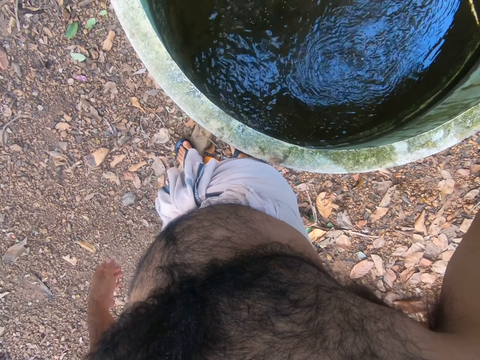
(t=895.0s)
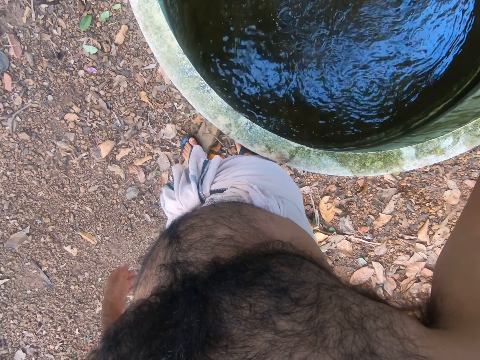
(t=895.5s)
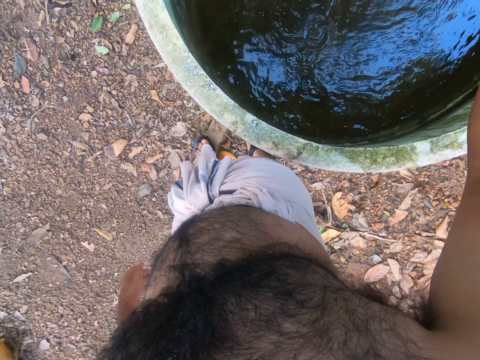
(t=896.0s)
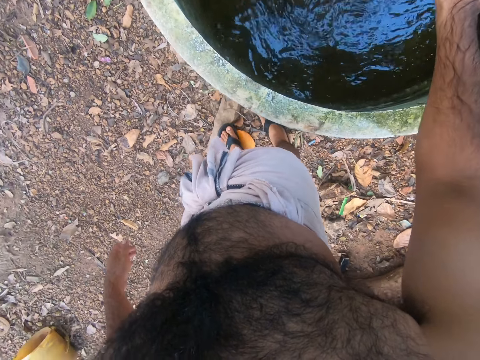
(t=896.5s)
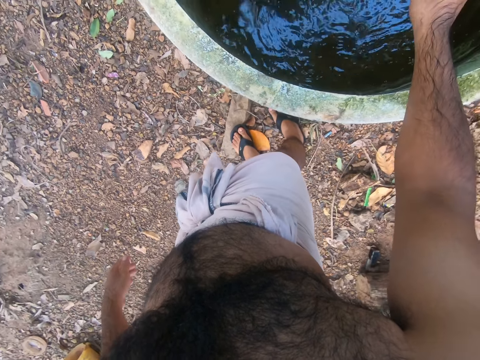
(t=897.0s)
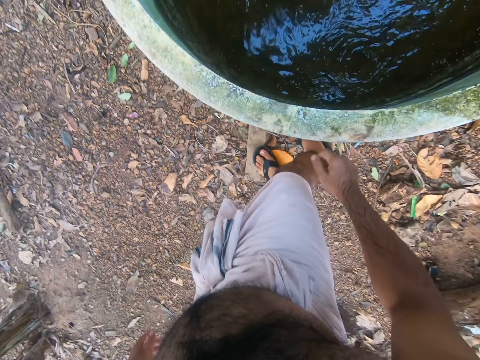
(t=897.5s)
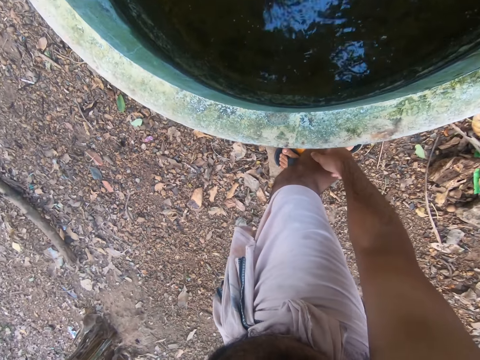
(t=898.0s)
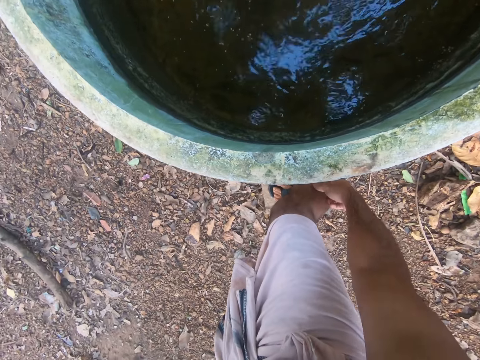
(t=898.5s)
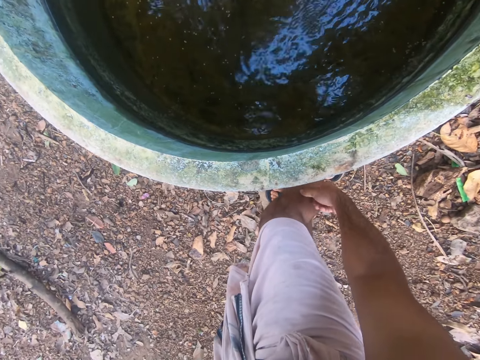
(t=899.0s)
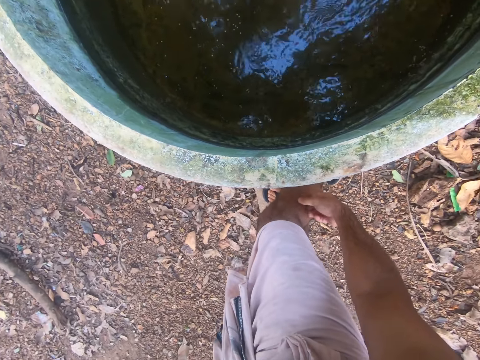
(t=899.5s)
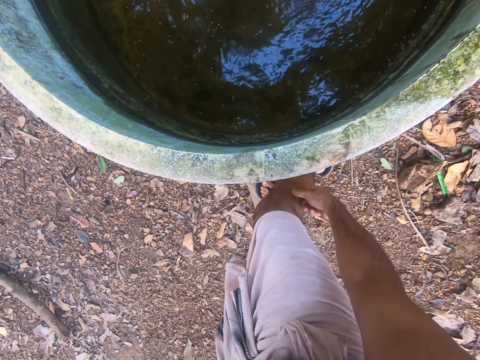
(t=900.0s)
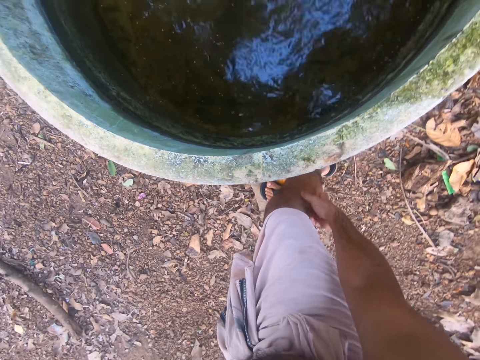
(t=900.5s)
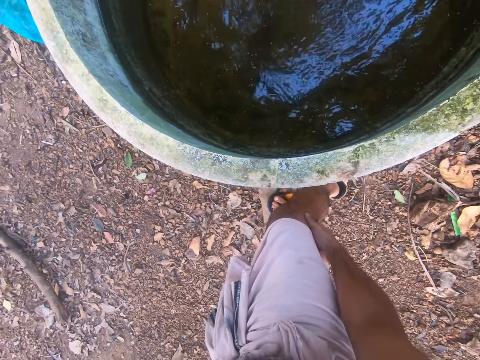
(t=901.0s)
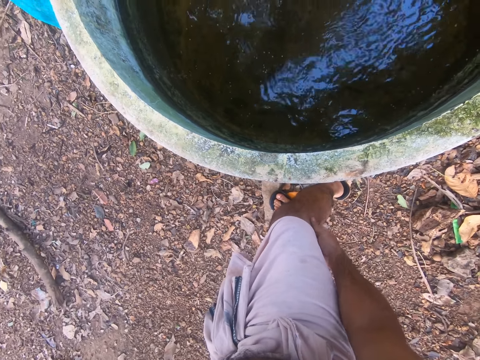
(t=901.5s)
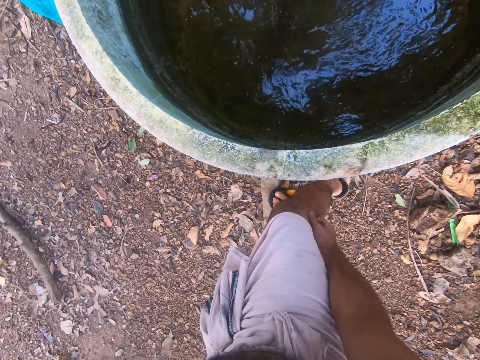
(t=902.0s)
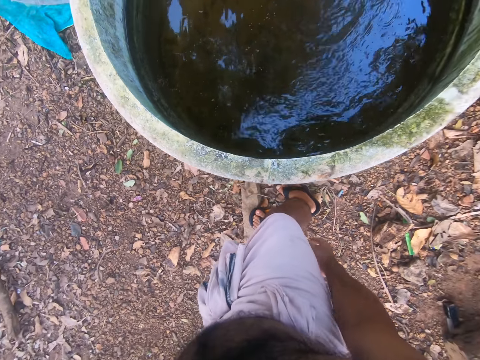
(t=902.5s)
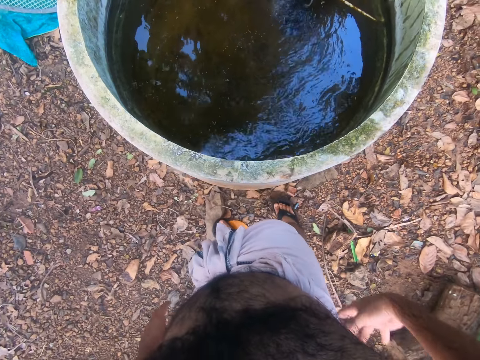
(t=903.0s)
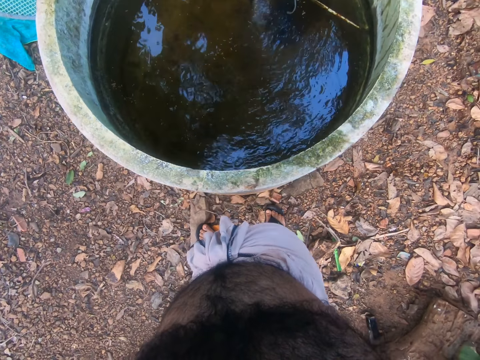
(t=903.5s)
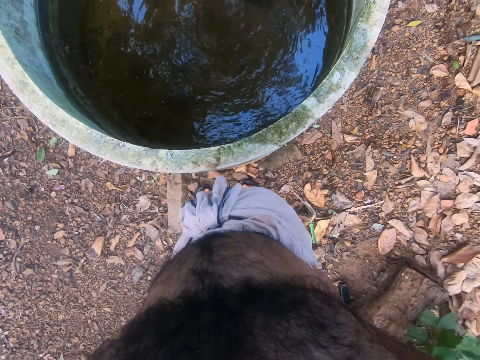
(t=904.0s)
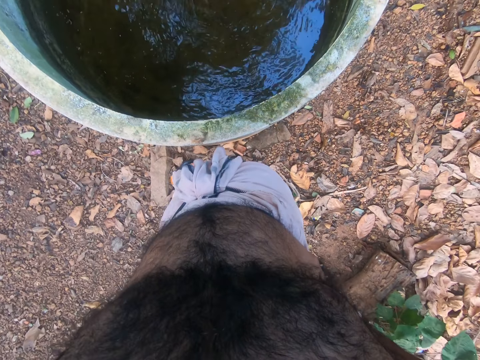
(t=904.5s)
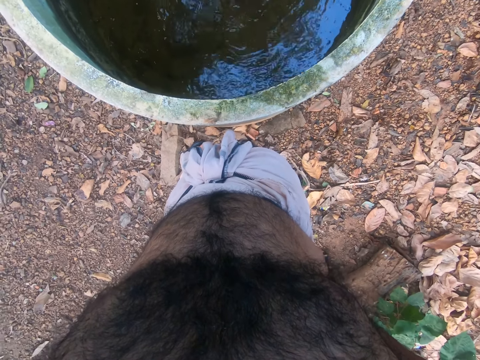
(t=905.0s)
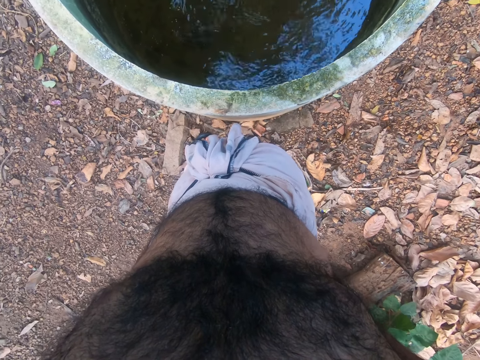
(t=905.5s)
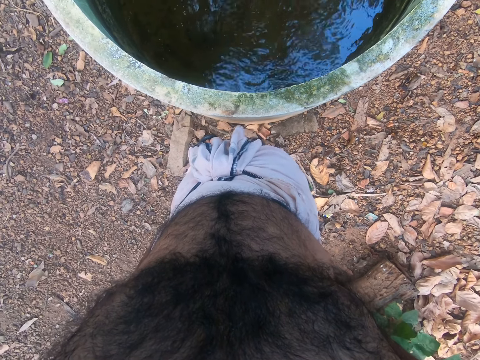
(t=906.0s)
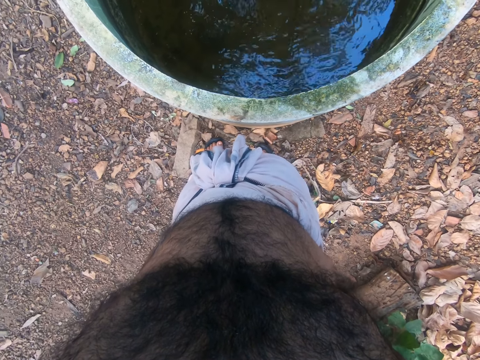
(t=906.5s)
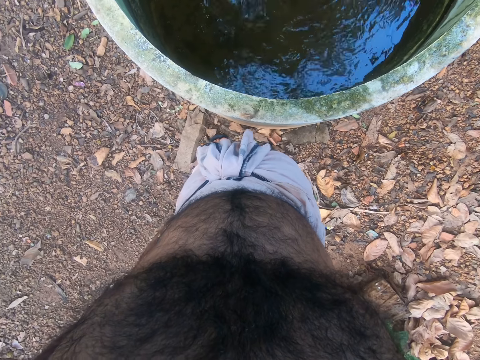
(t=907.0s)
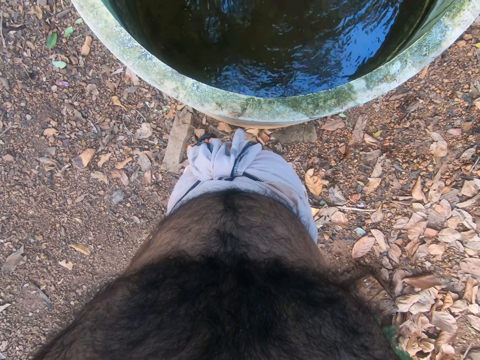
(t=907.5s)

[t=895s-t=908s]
The camera wearer scratches the leg with his right hand. He touches his back. He stares at the water inside the tank.

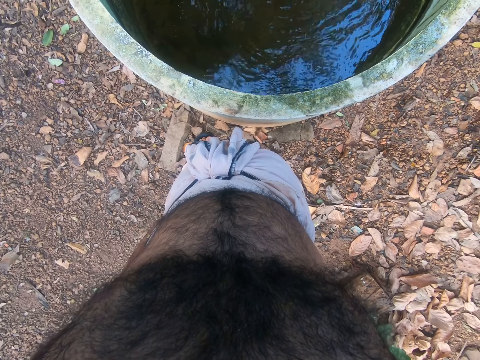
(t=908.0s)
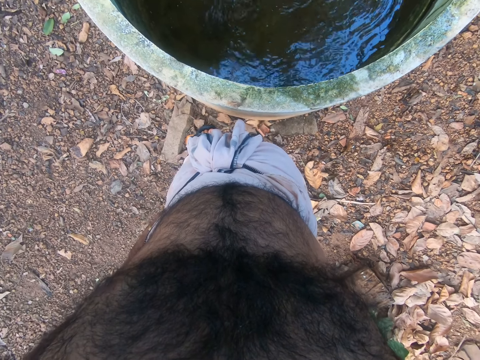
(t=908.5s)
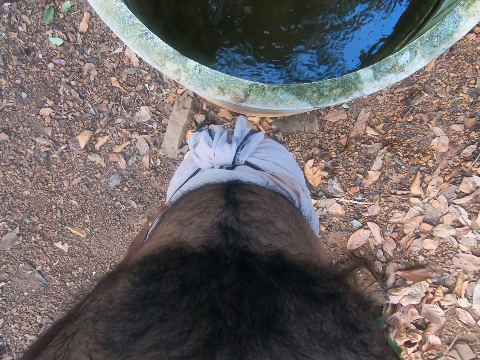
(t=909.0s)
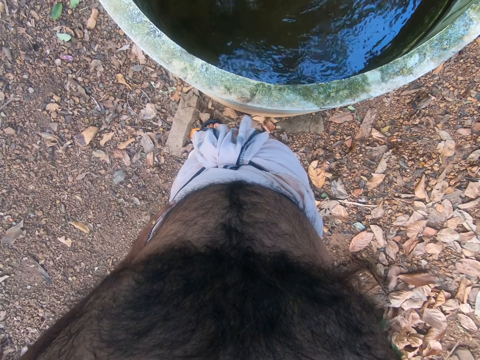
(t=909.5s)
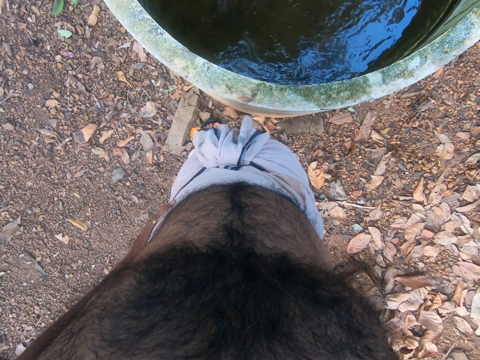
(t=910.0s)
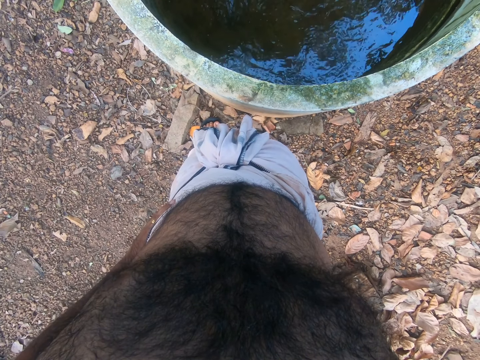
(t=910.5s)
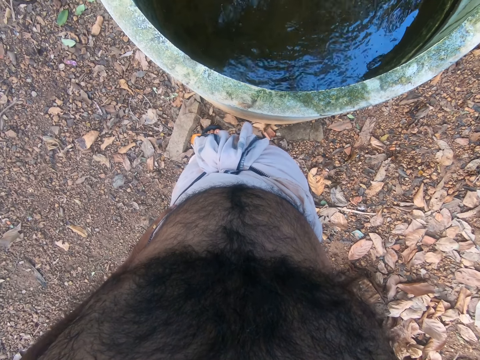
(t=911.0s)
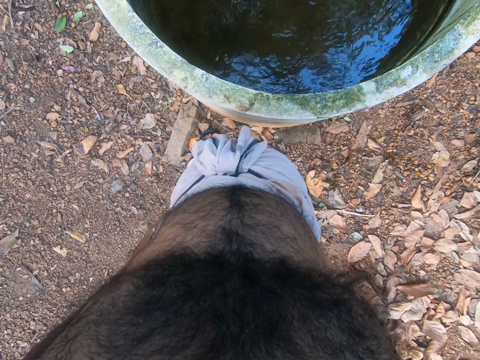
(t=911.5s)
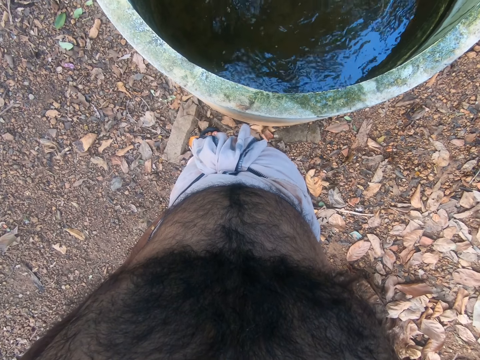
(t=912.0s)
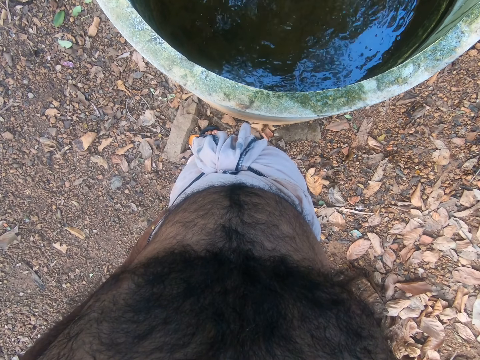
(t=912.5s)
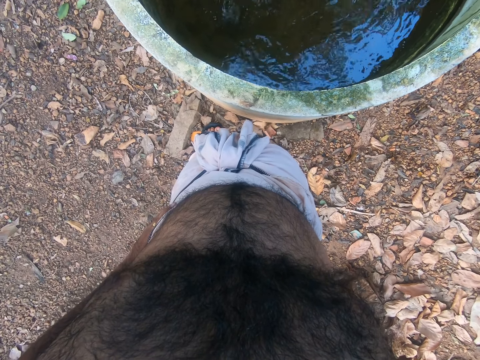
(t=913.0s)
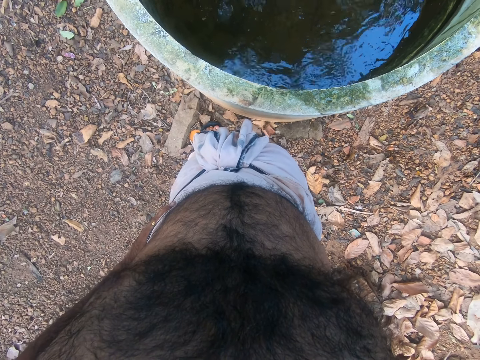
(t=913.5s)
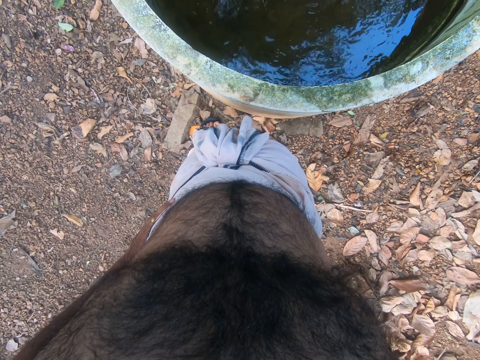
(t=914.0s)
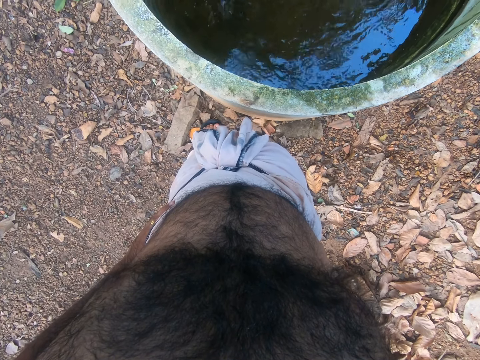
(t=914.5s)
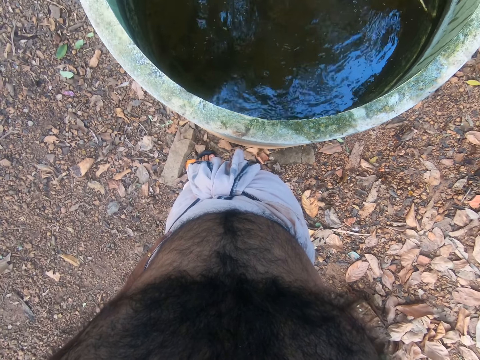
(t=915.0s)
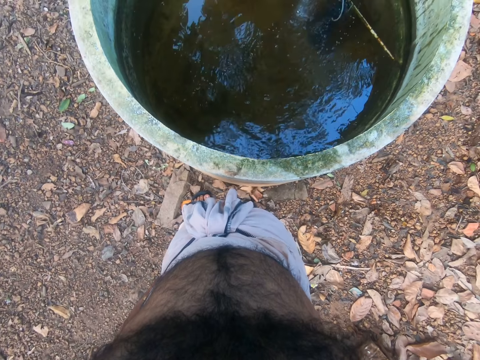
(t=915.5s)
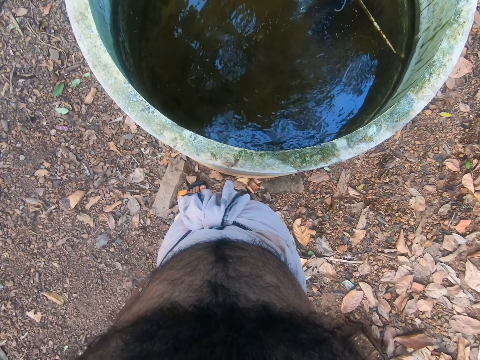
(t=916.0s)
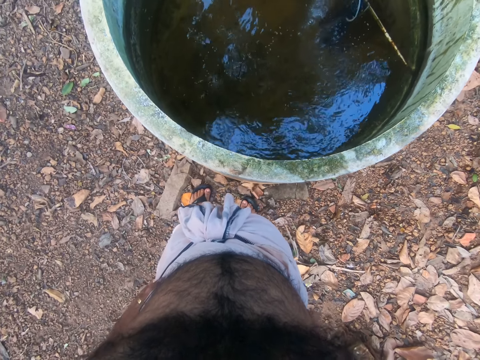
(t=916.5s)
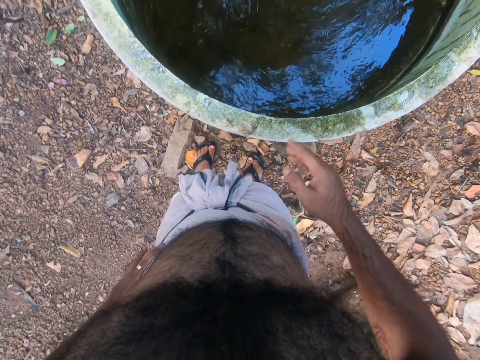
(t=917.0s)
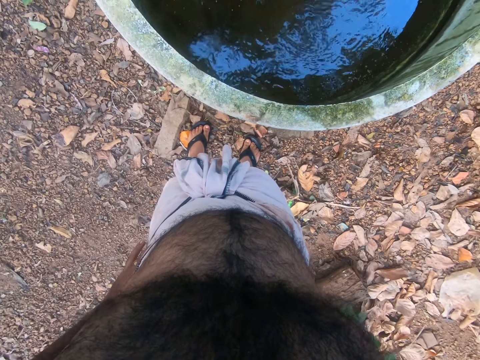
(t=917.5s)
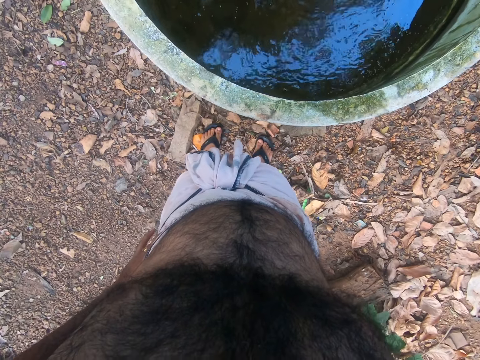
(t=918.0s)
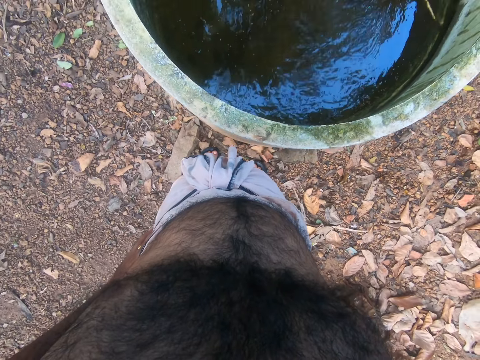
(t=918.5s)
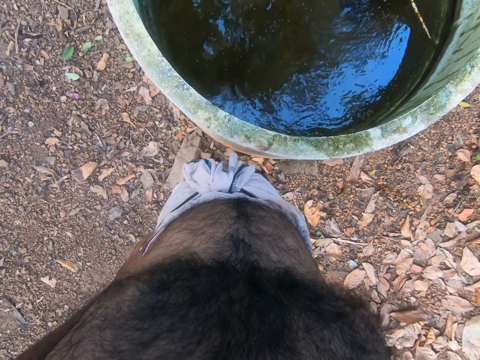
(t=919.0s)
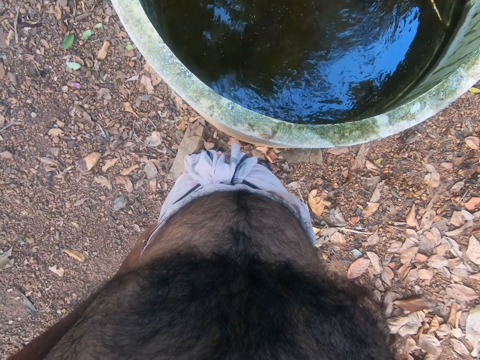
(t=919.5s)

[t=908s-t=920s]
The camera wearer looks at the well.

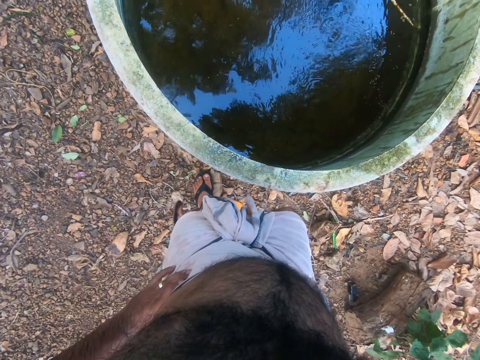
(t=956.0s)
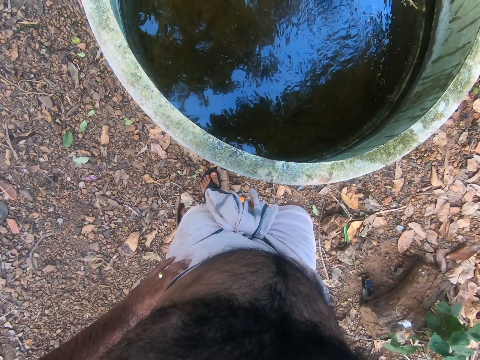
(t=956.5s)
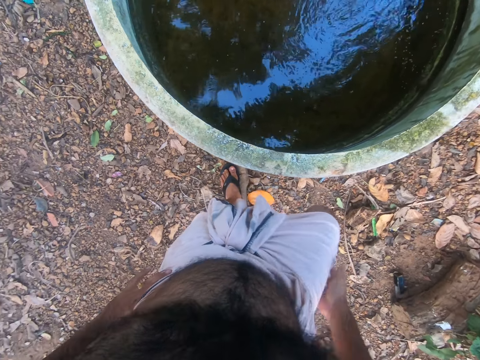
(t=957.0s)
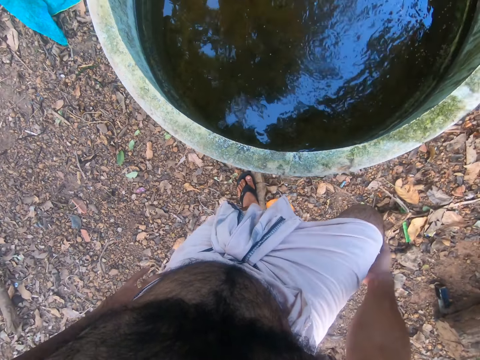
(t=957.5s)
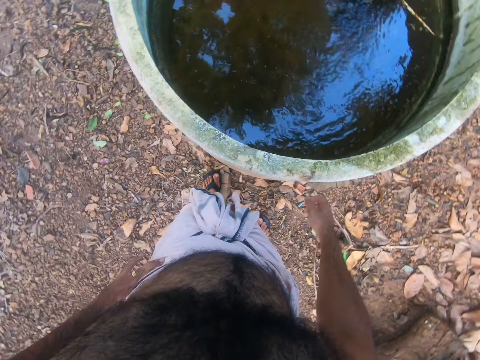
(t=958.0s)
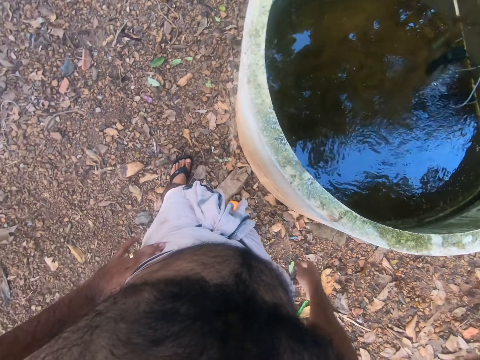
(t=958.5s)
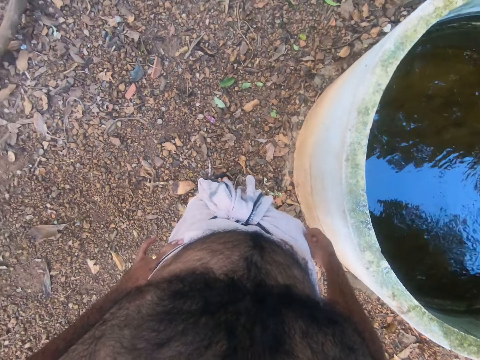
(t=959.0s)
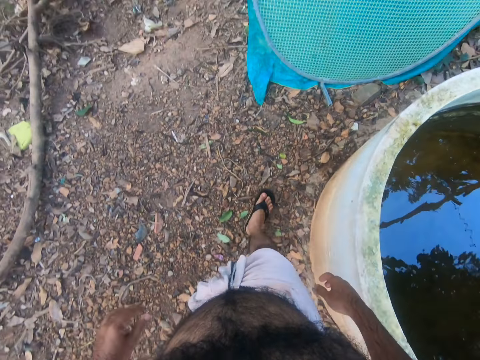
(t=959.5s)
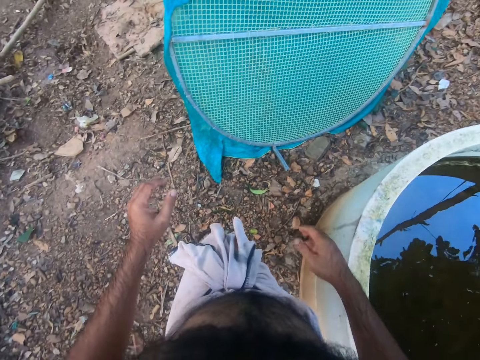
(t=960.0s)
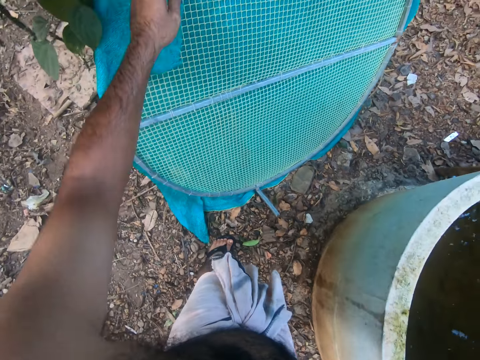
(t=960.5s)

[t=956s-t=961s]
The camera wearer scratches the leg. They walk around the compound.
